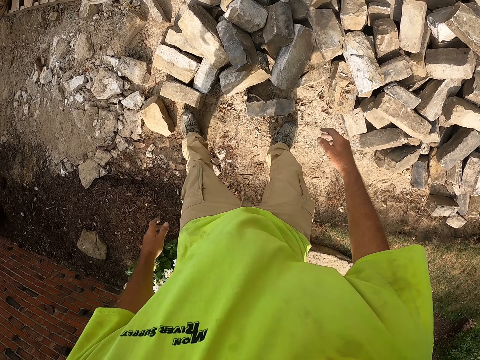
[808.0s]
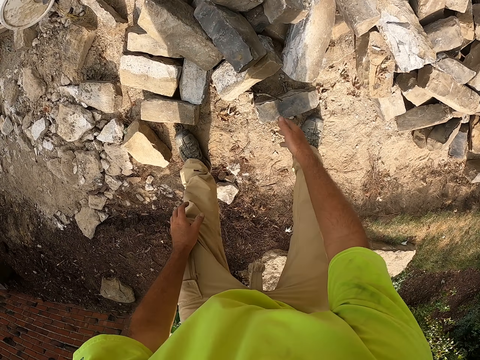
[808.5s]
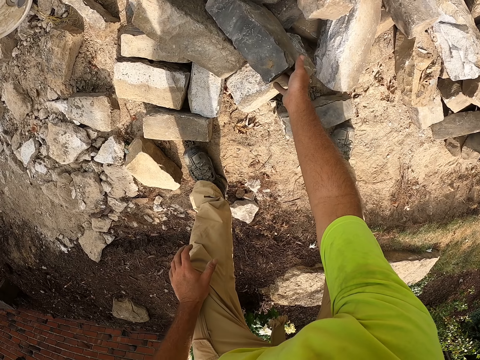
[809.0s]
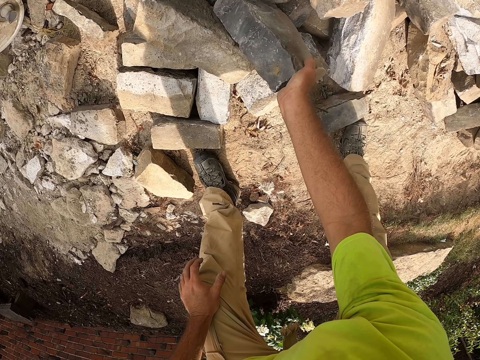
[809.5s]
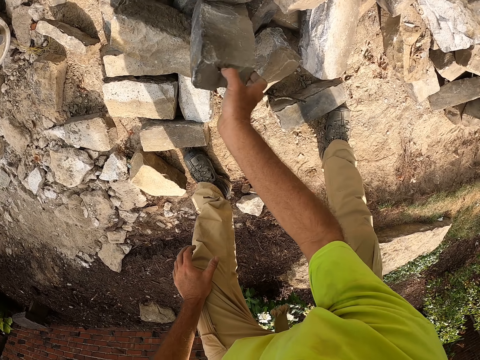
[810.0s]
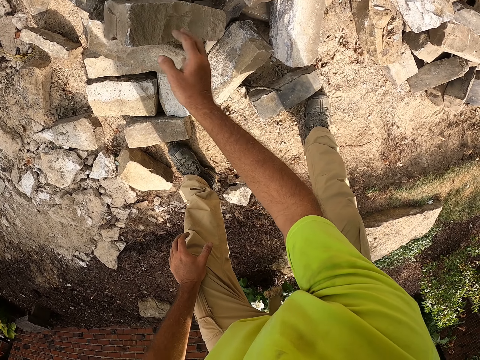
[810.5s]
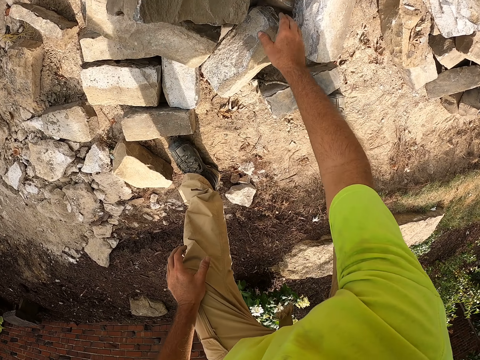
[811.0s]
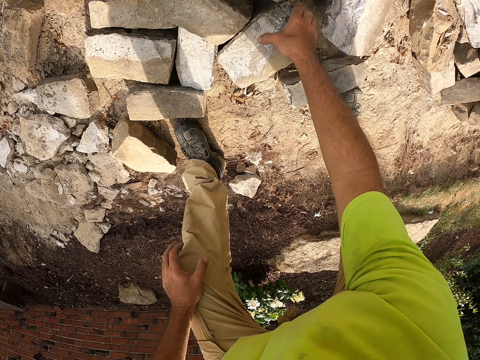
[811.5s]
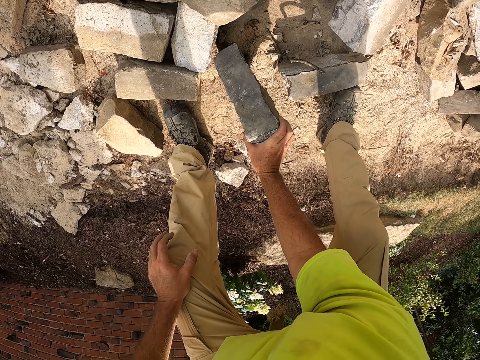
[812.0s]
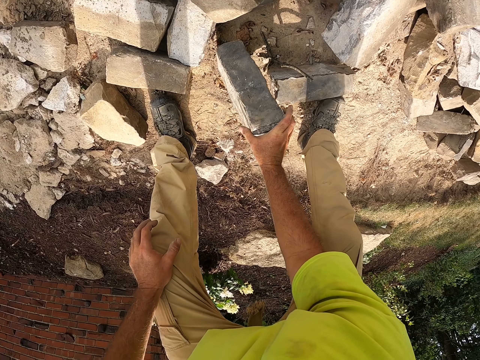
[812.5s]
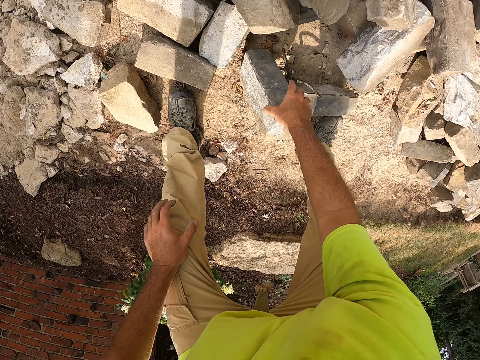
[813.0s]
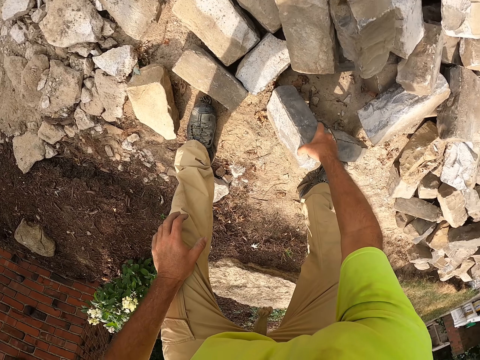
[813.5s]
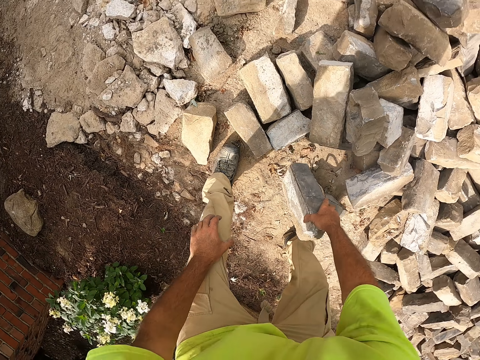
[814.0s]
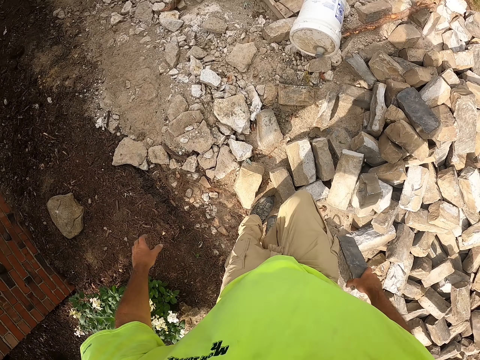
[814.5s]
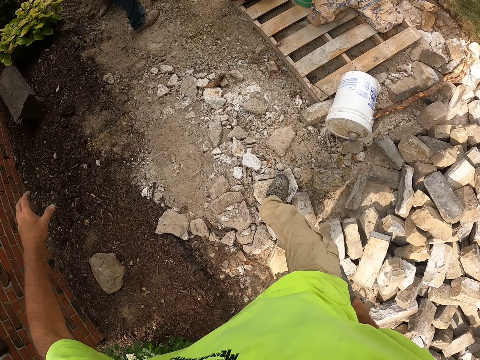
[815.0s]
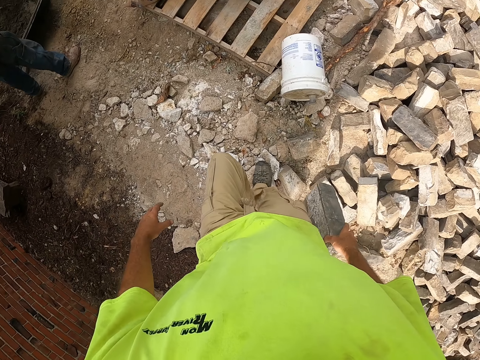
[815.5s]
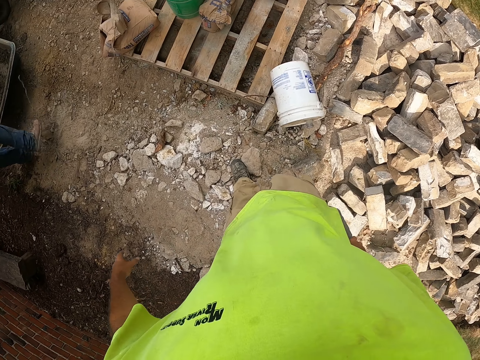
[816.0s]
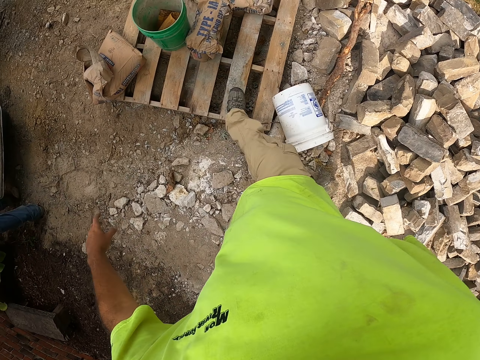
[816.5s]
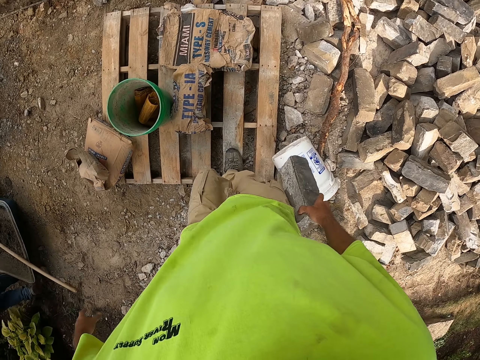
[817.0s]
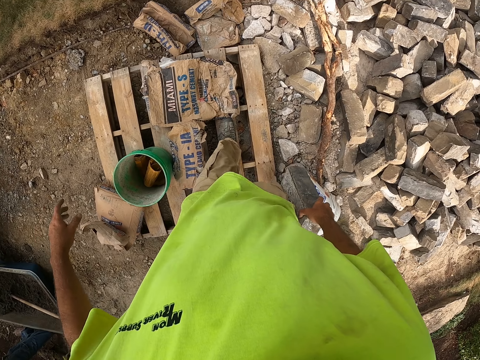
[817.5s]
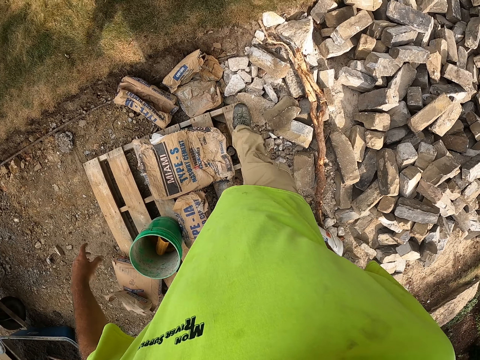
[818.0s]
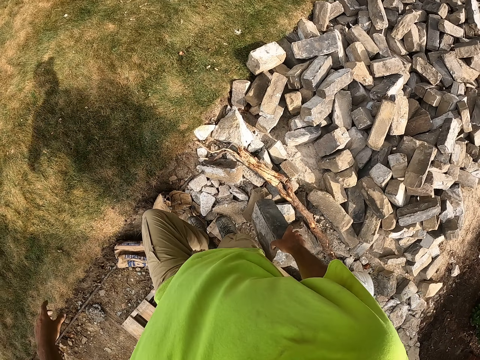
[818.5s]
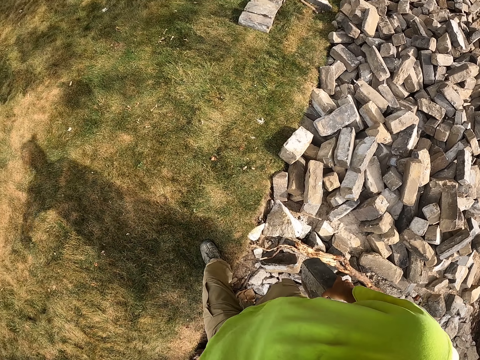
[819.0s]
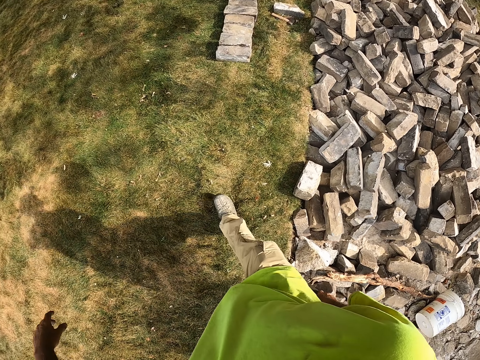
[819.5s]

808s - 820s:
The camera wearer picks the brick. They move the brick. They walk. They hold the brick.

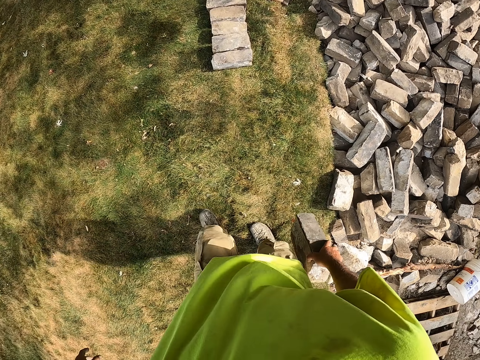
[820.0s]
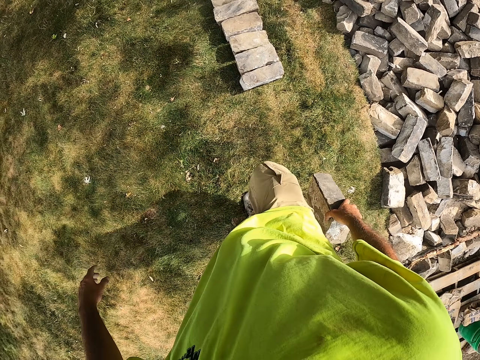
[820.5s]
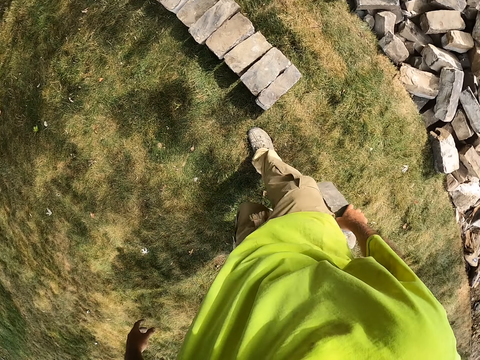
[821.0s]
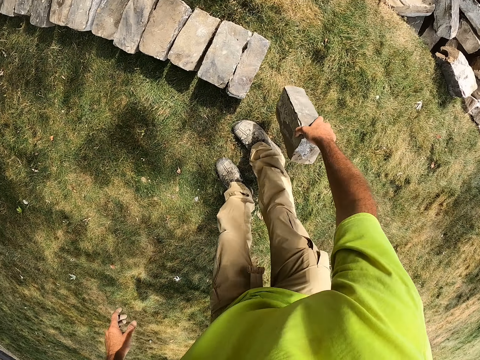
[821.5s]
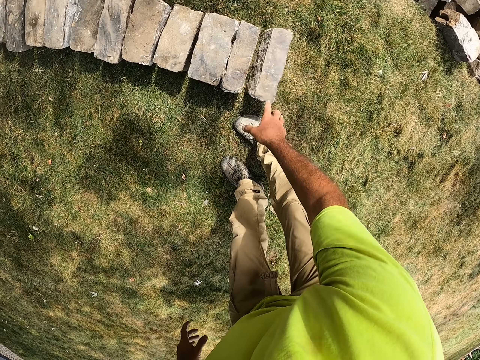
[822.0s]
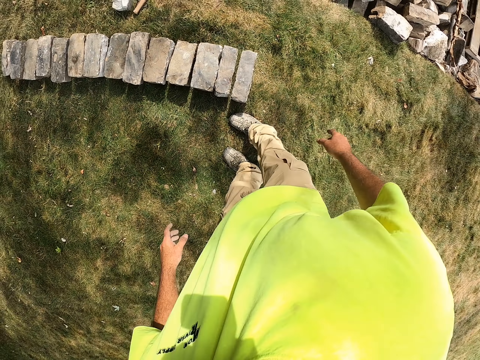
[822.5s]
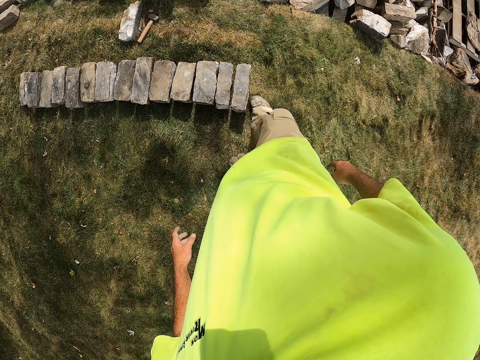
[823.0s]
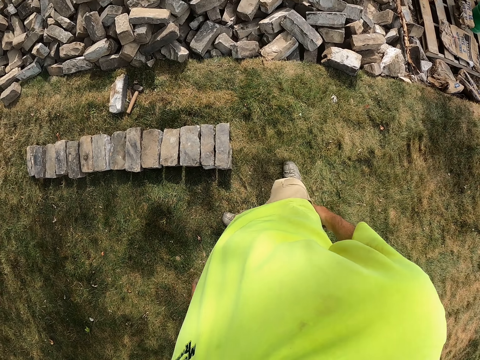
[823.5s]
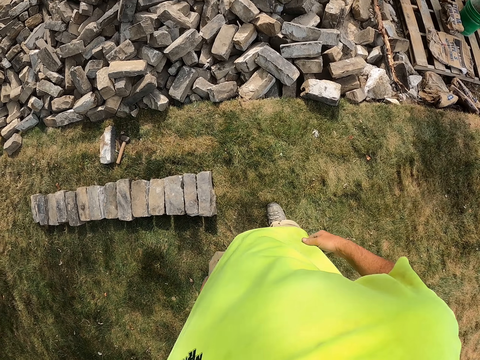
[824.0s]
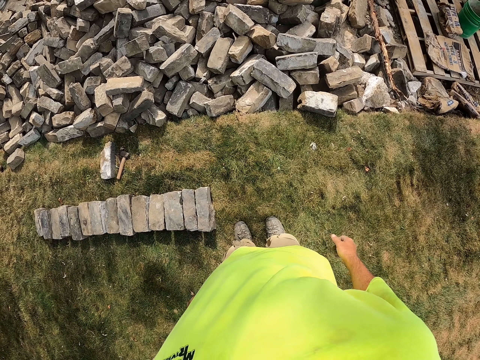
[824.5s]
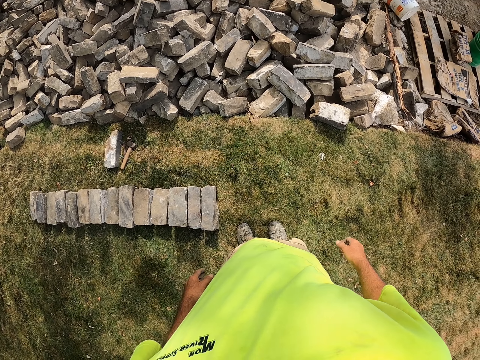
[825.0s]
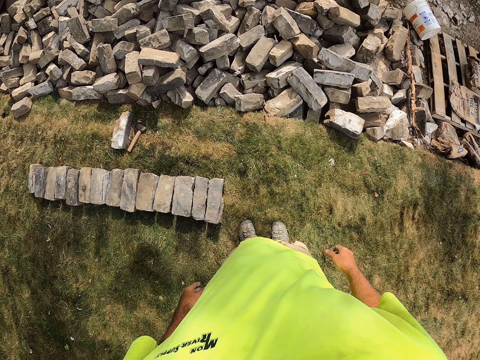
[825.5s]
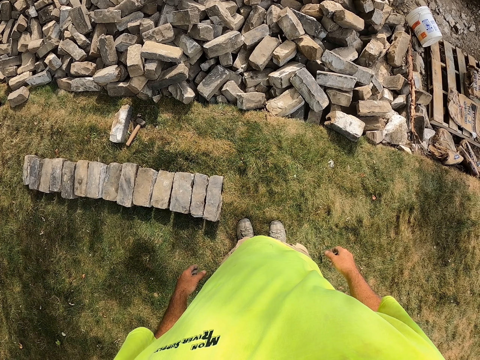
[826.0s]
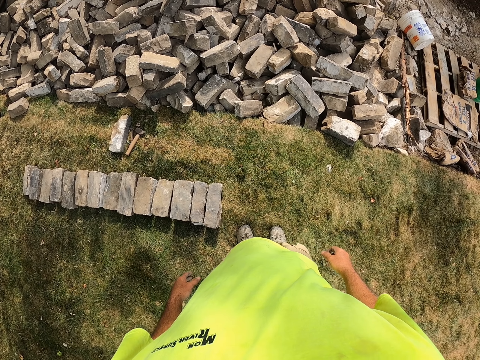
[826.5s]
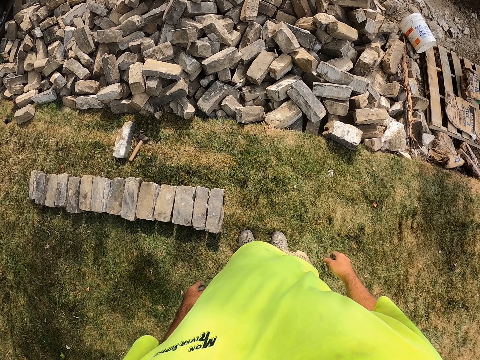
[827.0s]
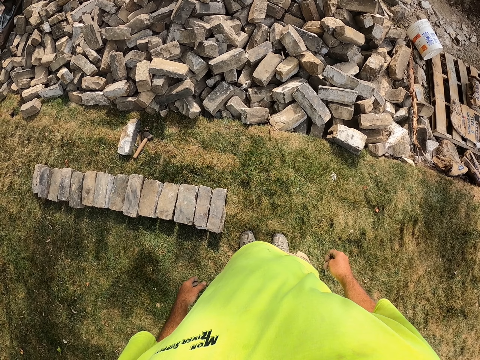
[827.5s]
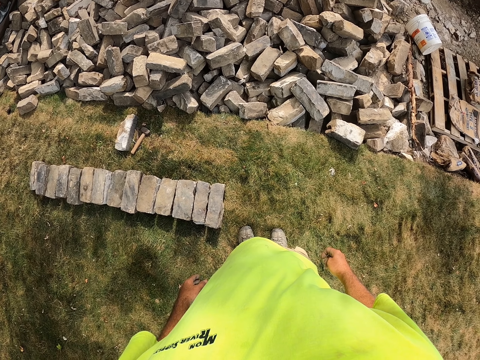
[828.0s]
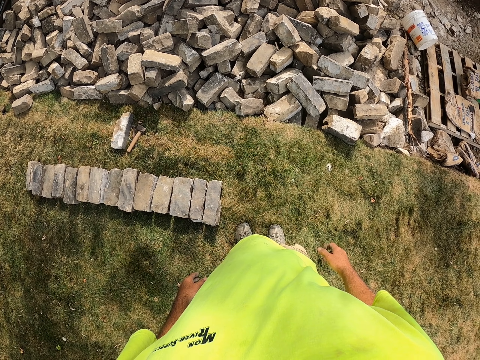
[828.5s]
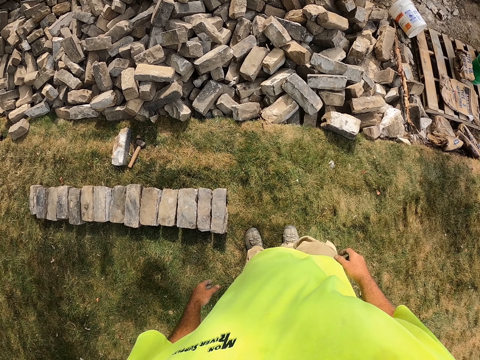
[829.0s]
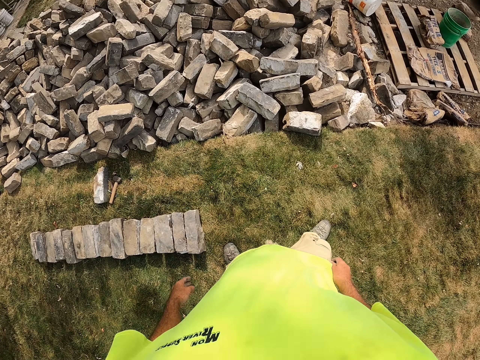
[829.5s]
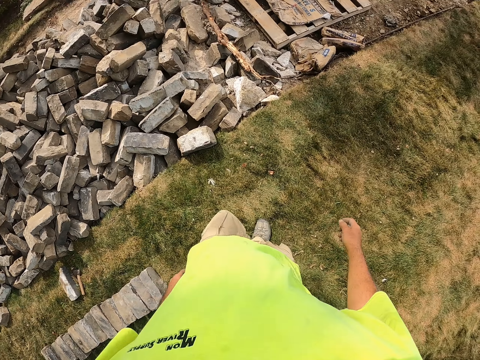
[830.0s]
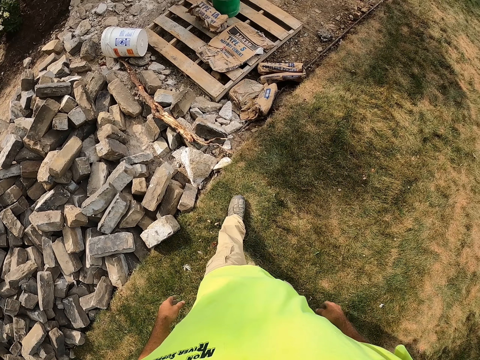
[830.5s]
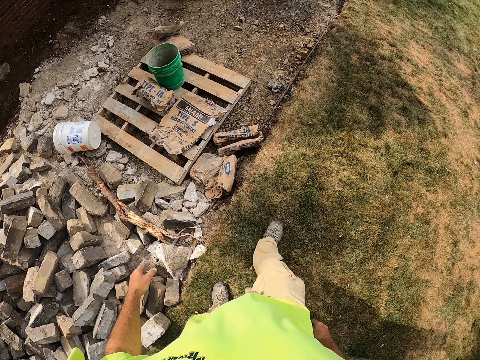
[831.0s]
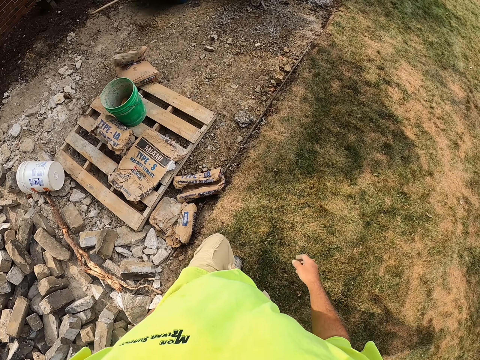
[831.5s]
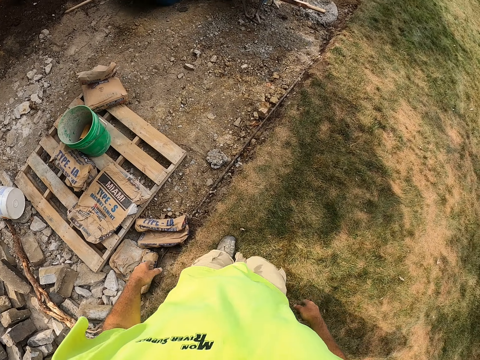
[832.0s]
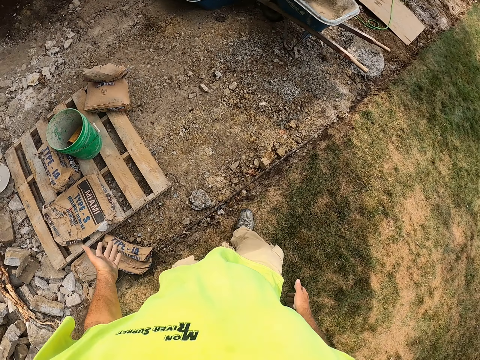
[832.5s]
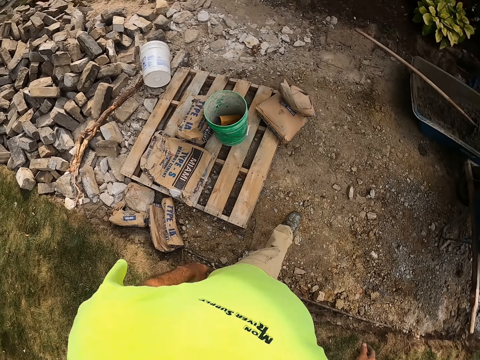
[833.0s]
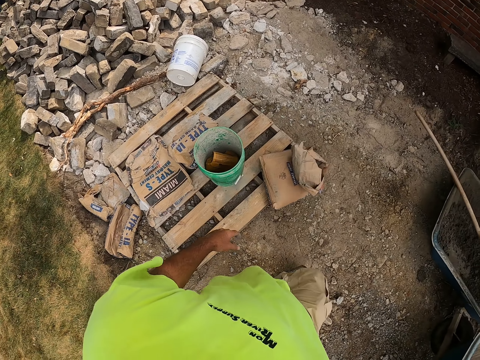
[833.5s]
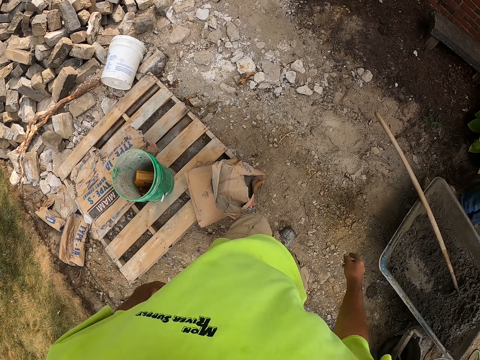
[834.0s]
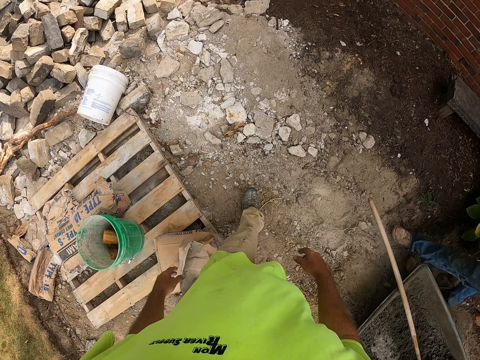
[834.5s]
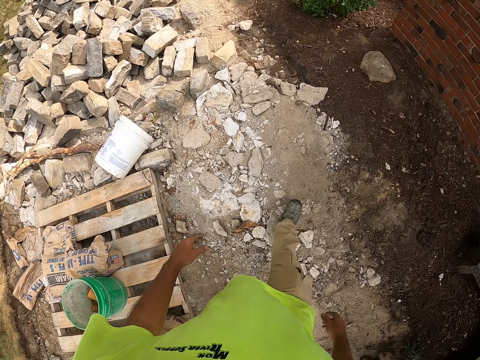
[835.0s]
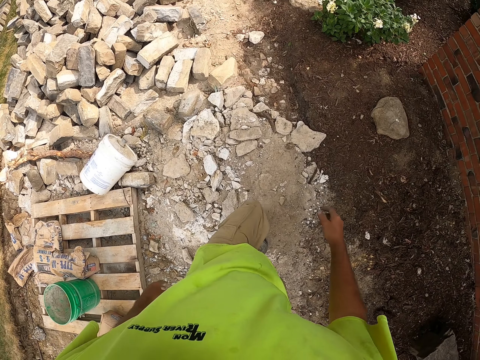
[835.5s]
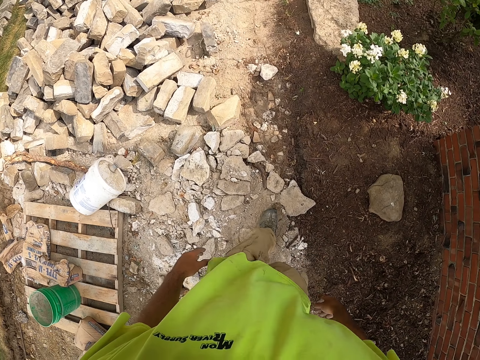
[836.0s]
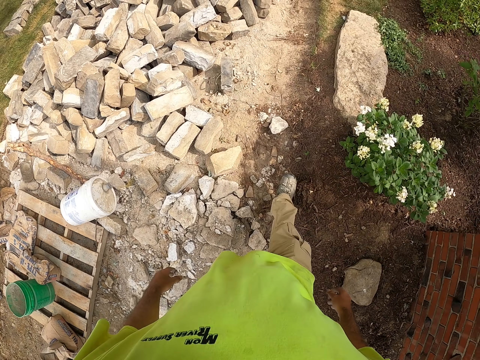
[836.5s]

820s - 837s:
The camera wearer drops the brick on the grass. They hit the brick with the right leg. They look at the bricks. They walk on the site.
